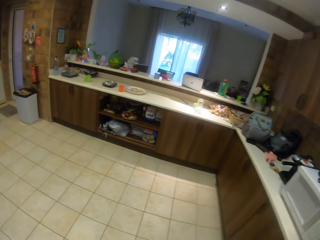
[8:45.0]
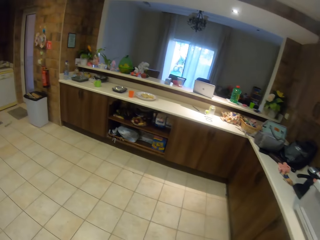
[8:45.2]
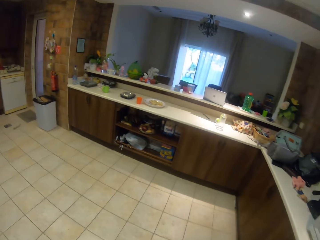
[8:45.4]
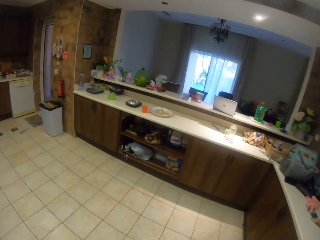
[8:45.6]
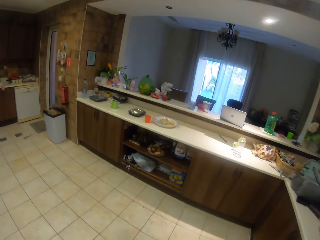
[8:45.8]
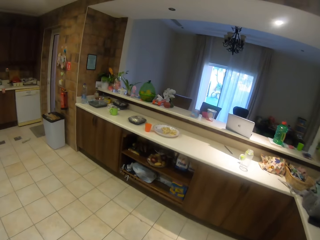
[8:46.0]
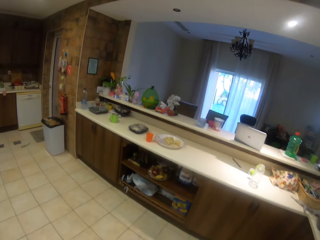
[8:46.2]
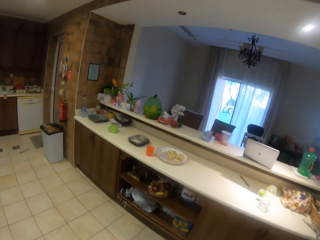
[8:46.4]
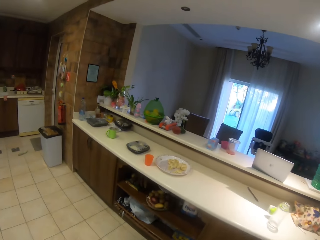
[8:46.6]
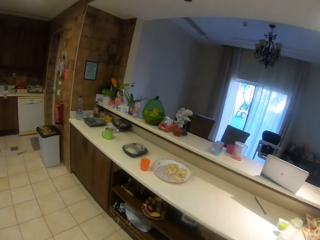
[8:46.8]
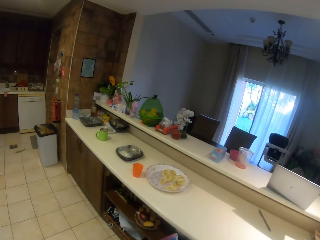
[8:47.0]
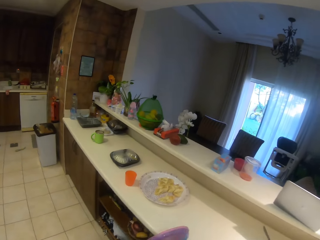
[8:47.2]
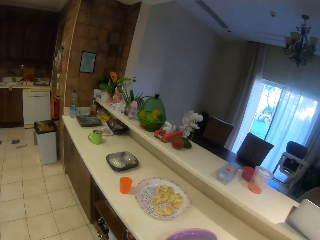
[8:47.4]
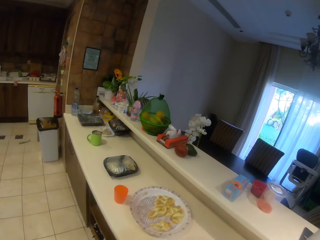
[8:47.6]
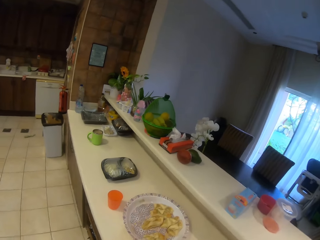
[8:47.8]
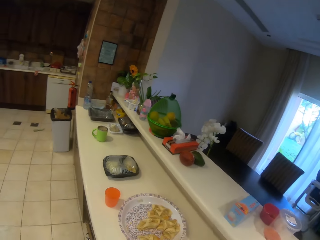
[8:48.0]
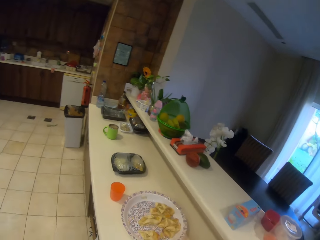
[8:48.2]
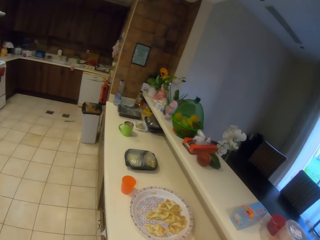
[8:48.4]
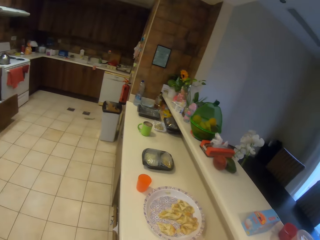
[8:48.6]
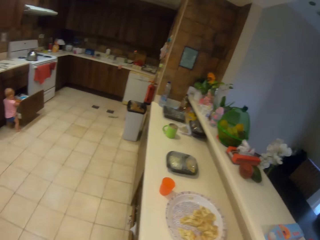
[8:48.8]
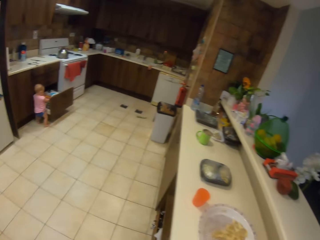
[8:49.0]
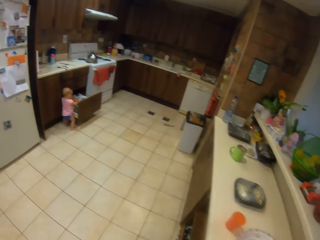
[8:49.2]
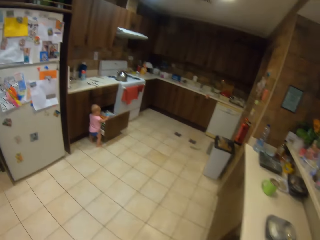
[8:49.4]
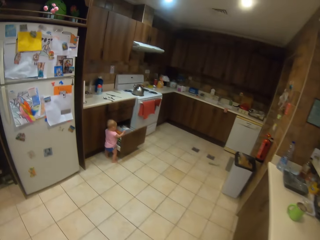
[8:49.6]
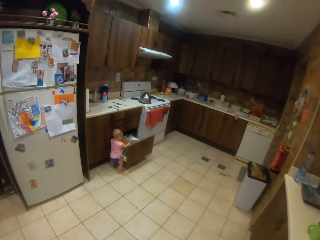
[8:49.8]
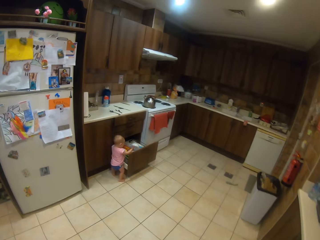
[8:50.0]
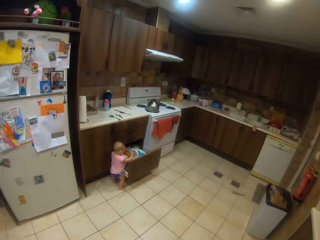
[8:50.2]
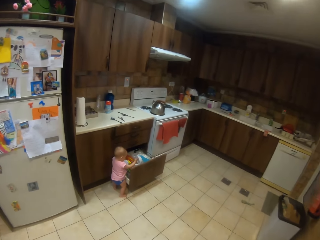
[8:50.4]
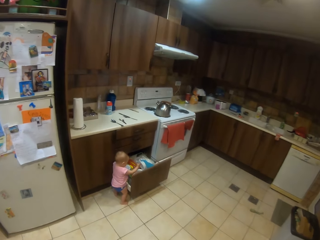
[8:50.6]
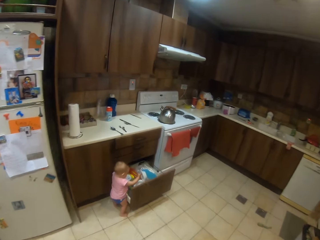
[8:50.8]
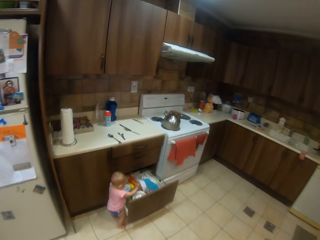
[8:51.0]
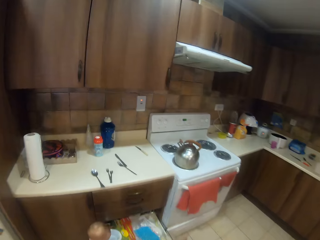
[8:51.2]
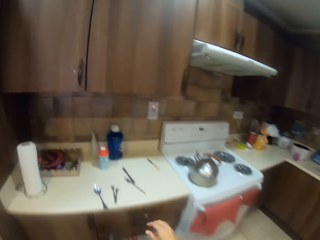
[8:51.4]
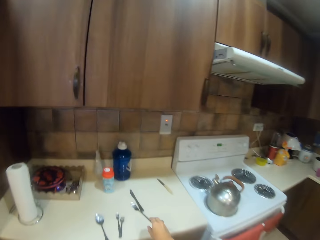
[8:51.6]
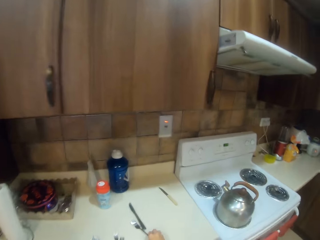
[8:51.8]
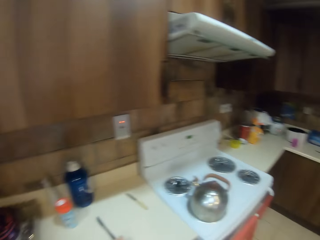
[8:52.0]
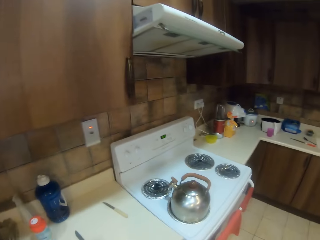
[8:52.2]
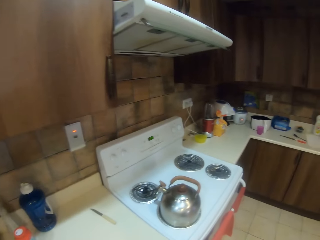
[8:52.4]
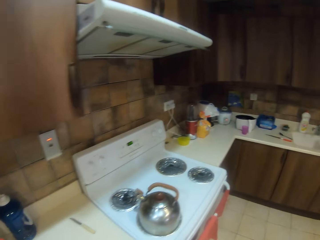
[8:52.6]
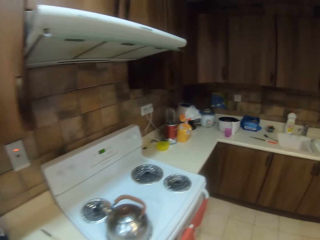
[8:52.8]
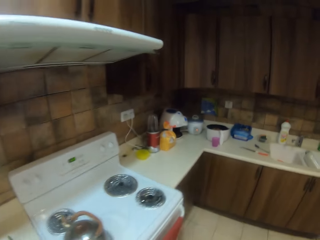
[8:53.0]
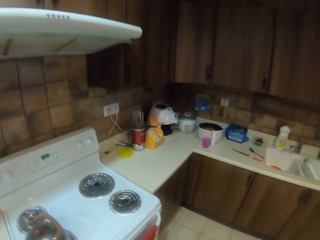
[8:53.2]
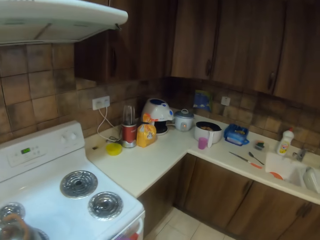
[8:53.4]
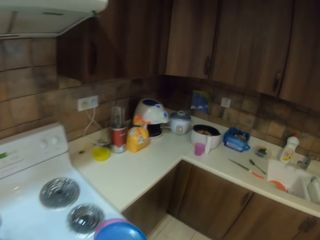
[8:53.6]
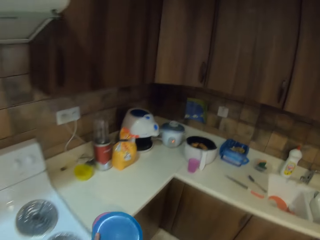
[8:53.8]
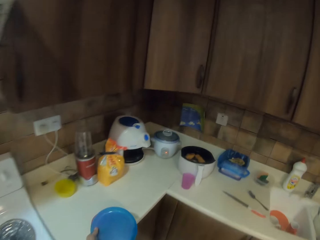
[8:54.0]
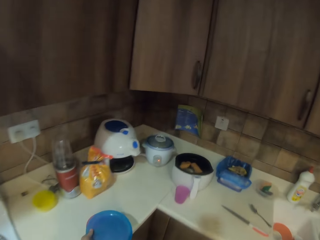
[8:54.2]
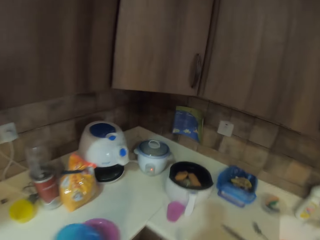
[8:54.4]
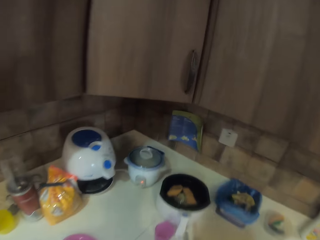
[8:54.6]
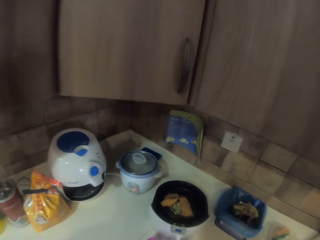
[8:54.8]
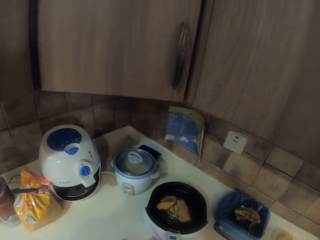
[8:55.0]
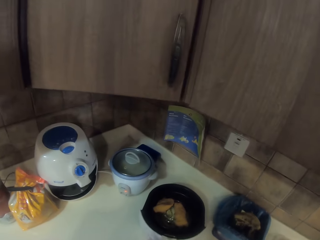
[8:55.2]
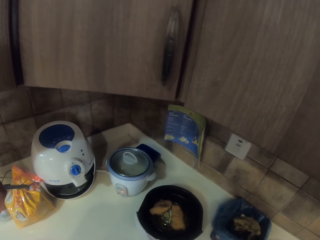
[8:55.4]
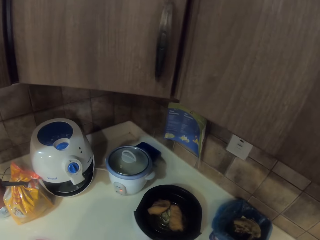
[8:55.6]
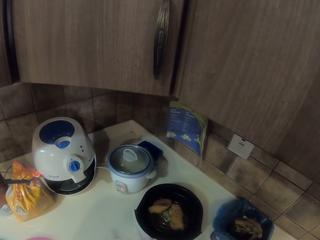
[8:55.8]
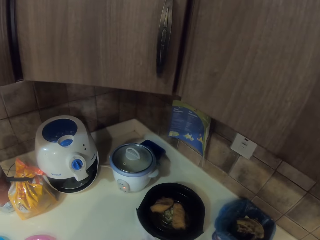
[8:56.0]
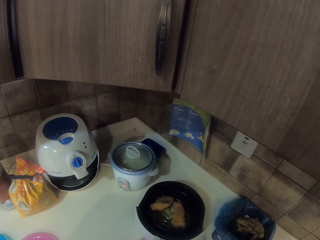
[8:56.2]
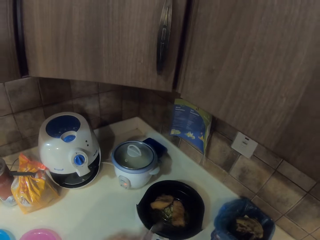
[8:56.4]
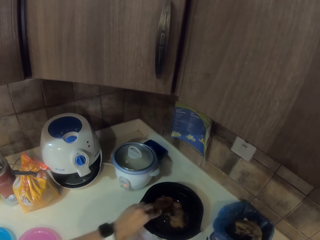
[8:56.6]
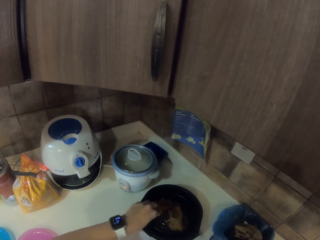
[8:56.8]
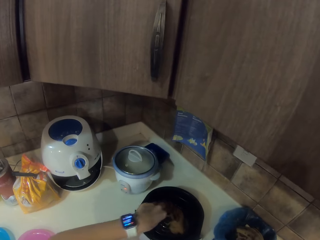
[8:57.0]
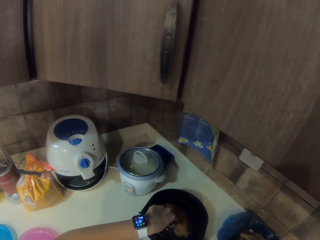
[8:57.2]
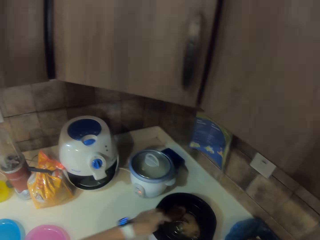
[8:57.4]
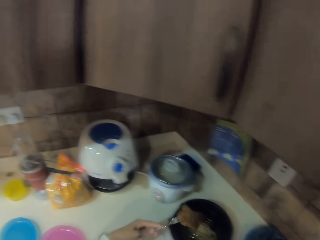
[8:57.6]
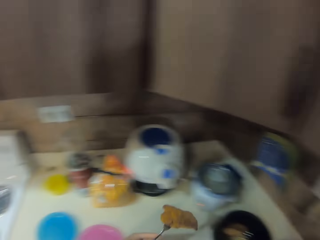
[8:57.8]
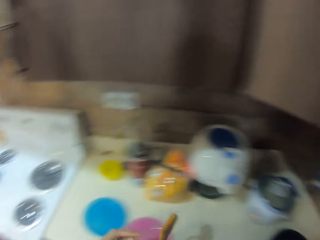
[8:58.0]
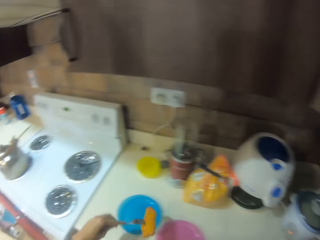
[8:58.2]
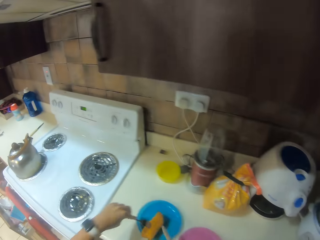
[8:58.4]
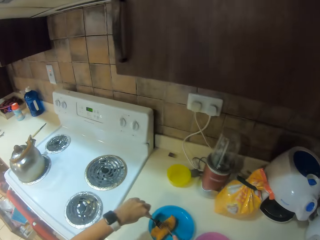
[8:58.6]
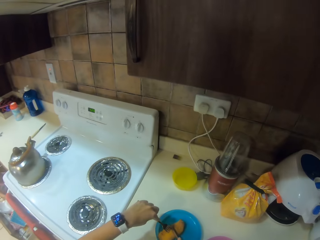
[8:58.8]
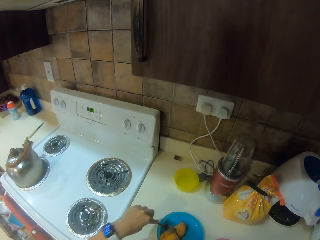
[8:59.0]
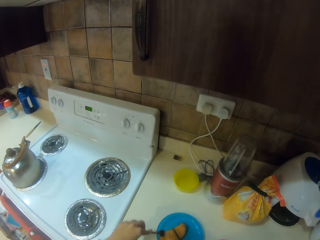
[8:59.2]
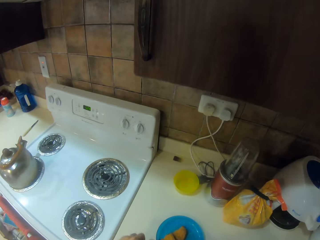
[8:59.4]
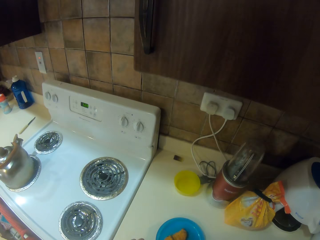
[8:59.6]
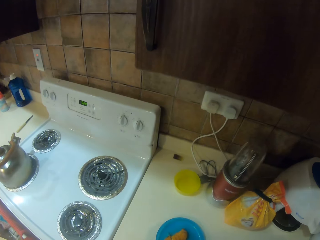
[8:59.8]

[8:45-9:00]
The camera wearer walks around the house. They put the plates down. A child plays with the plates. The camera wearer steps forward. They pick up the plate. They step forward. They put the plate on the table. They pick something with the fork. They serve food in the plate. They put something on the plate.

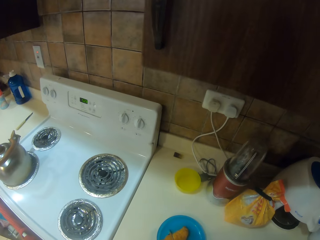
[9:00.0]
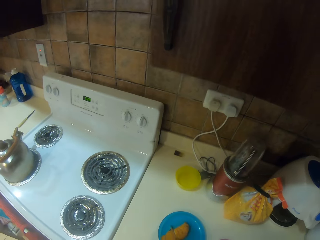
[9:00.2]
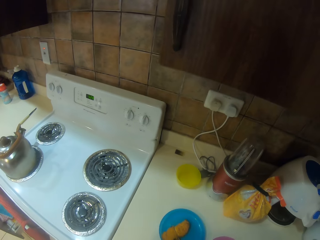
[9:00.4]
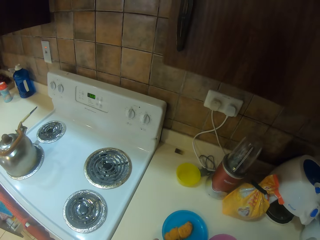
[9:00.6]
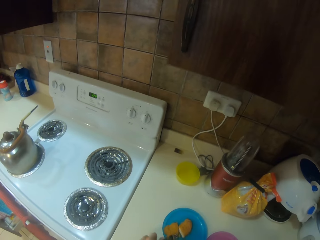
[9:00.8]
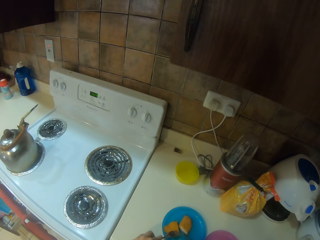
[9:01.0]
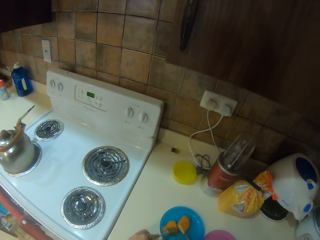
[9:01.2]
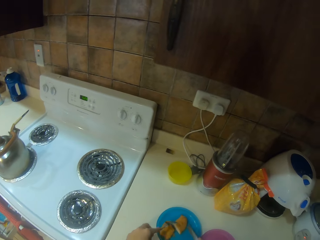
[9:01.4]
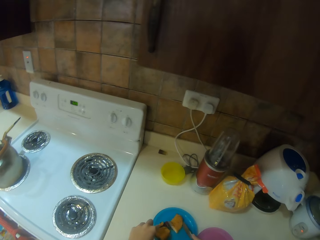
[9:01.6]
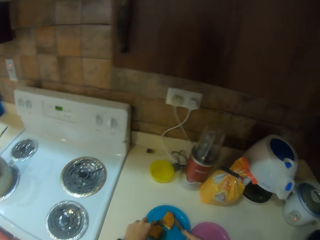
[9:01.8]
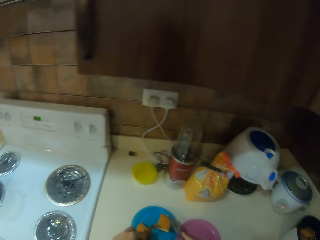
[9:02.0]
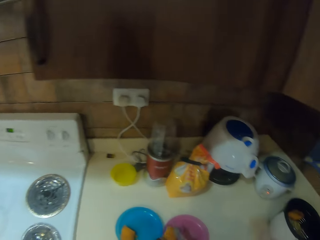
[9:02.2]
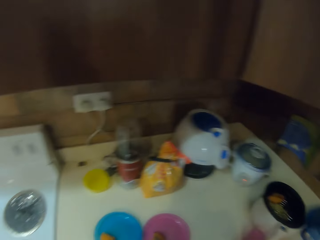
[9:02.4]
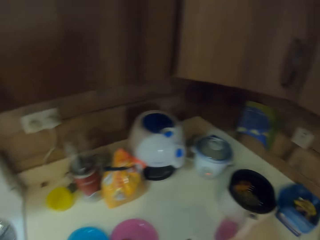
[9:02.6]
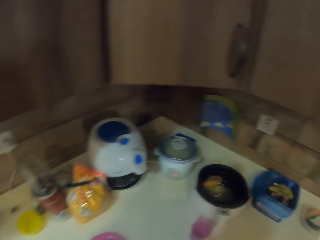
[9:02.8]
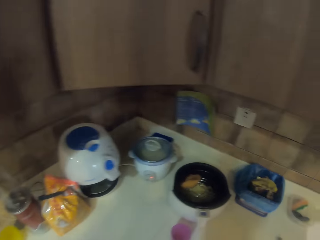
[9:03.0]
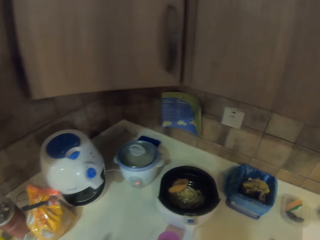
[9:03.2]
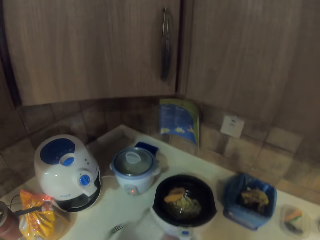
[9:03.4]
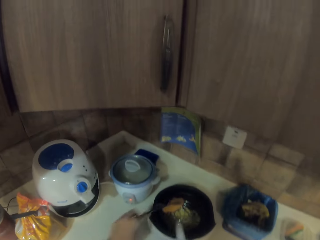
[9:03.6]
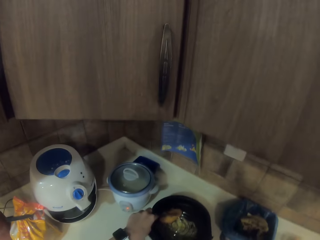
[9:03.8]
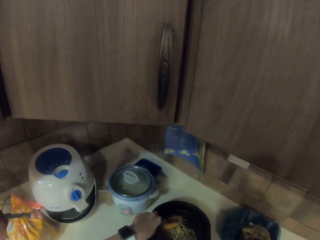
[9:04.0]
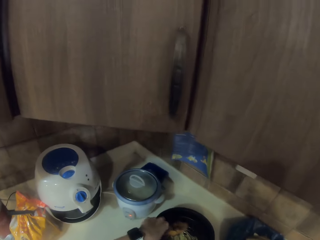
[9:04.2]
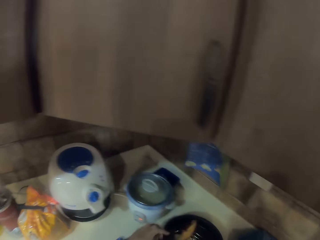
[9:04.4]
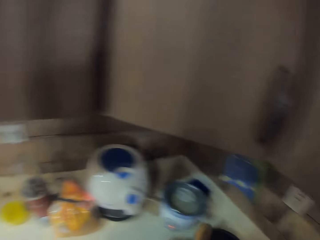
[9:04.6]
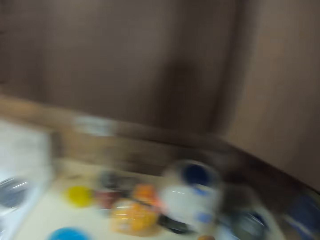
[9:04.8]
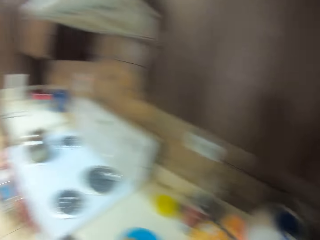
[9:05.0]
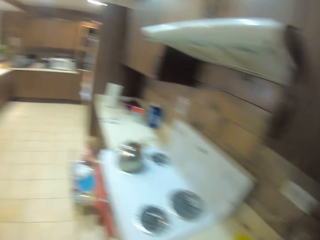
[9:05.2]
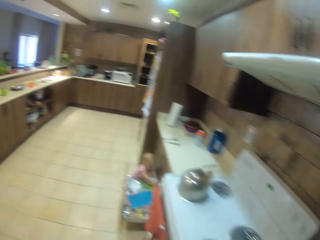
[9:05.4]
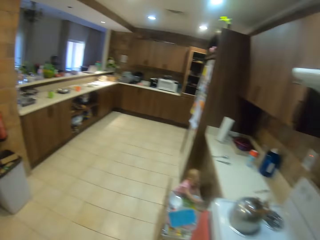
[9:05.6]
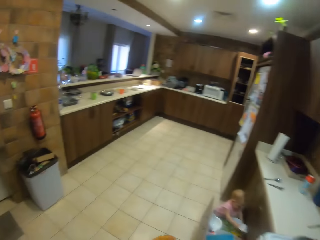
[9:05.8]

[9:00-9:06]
The camera wearer cuts doughnuts into pieces. They pick something with the fork. They serve food in the plate. They step forward.
